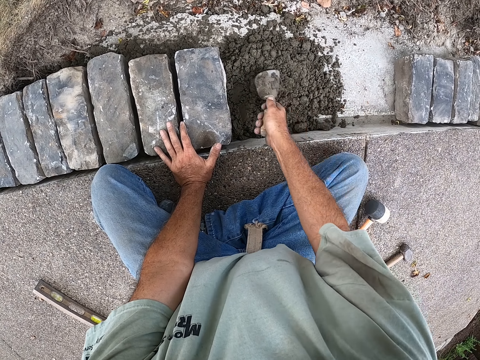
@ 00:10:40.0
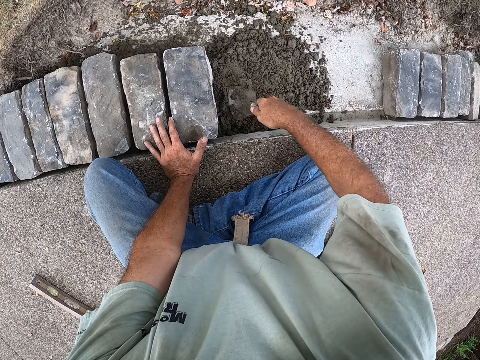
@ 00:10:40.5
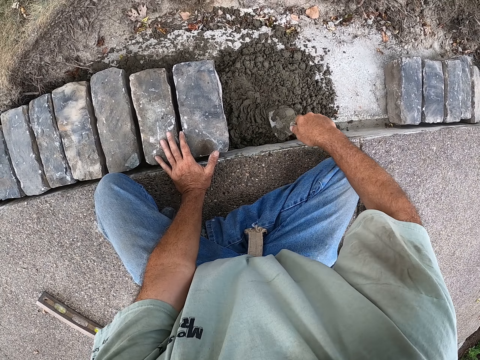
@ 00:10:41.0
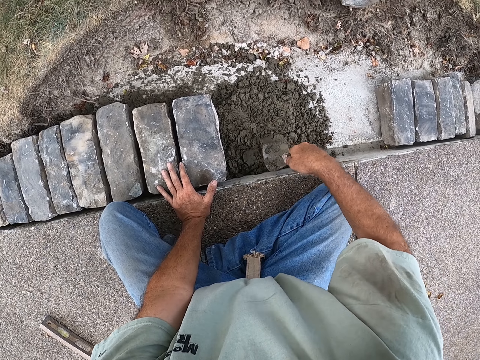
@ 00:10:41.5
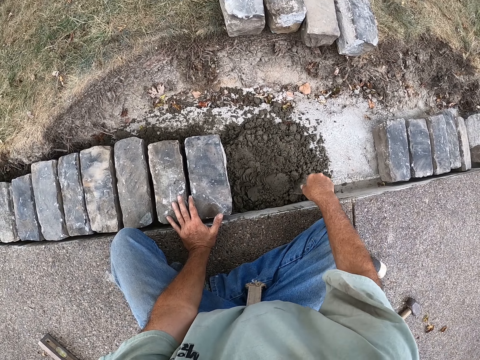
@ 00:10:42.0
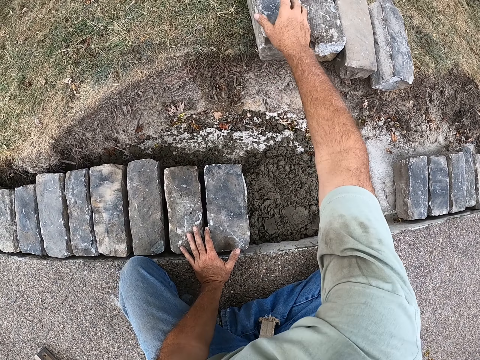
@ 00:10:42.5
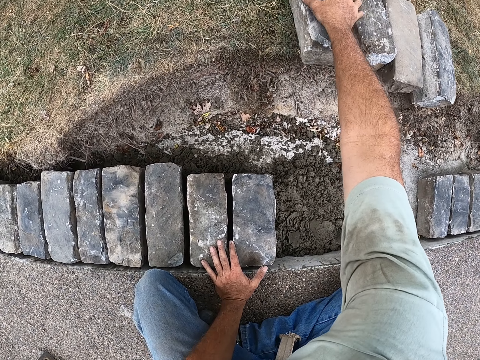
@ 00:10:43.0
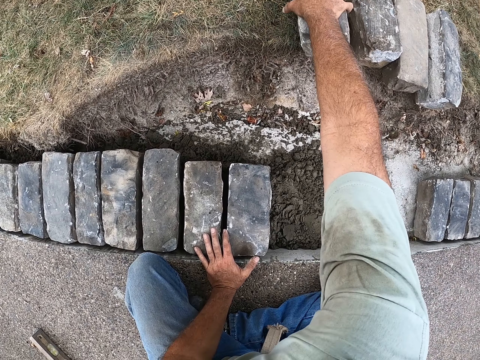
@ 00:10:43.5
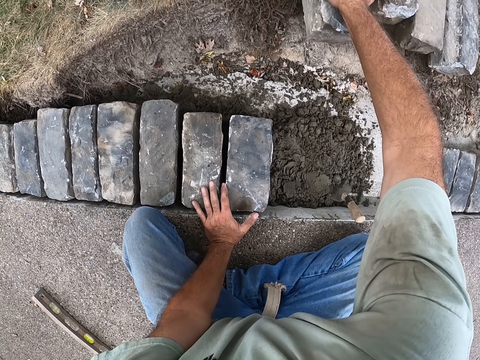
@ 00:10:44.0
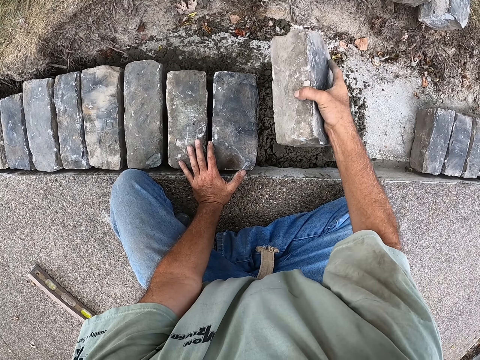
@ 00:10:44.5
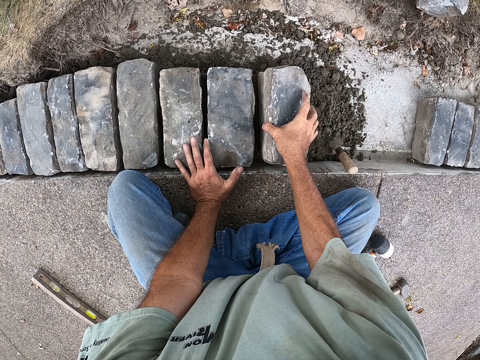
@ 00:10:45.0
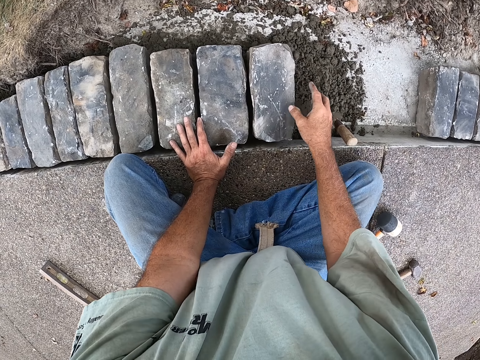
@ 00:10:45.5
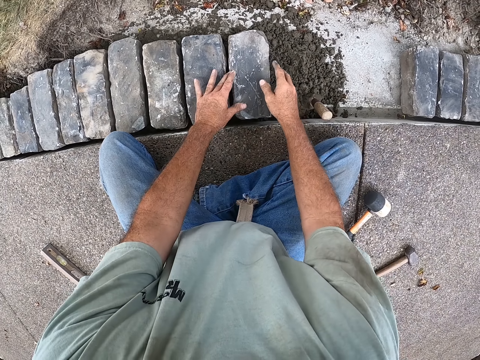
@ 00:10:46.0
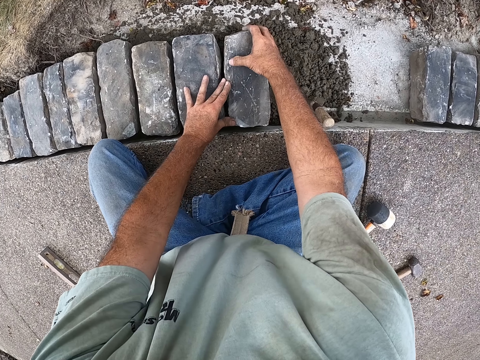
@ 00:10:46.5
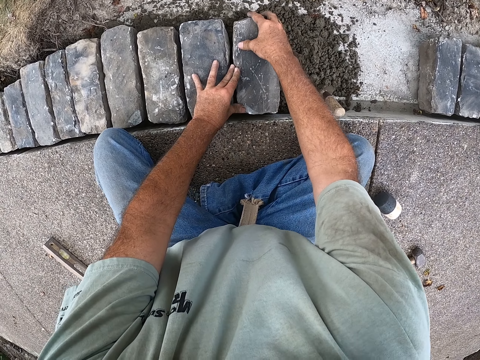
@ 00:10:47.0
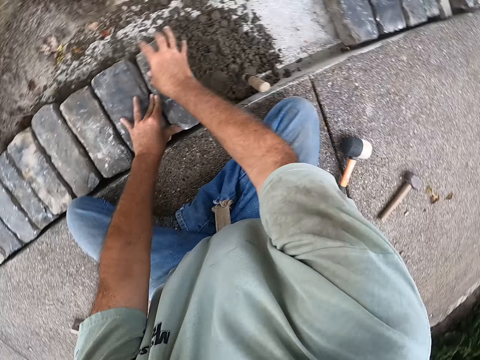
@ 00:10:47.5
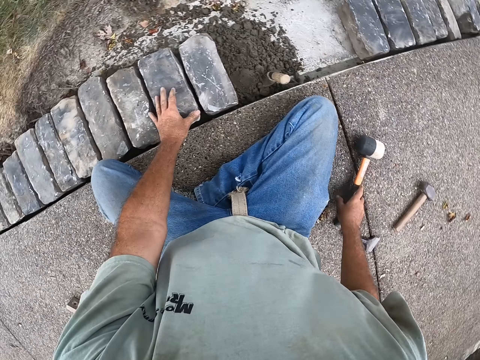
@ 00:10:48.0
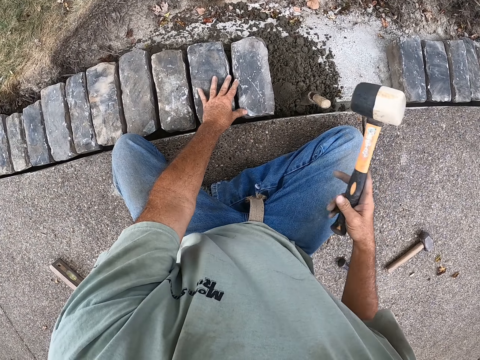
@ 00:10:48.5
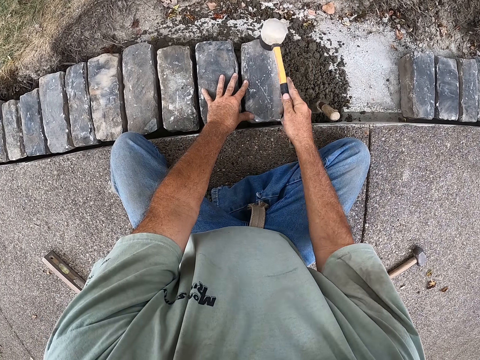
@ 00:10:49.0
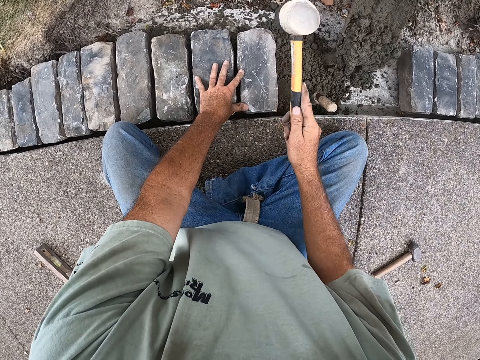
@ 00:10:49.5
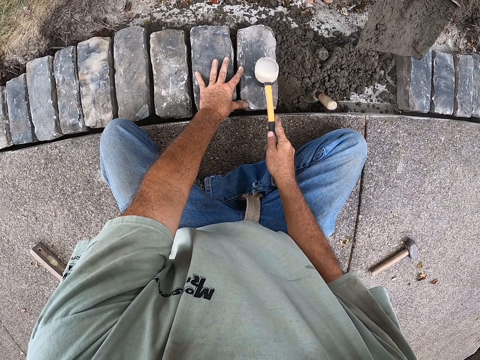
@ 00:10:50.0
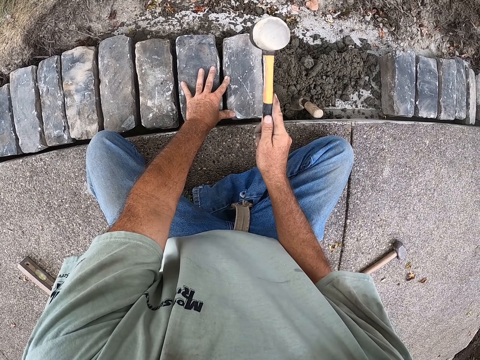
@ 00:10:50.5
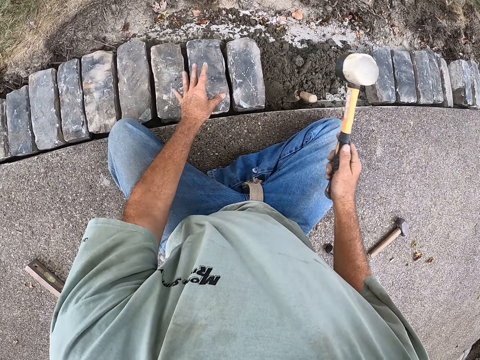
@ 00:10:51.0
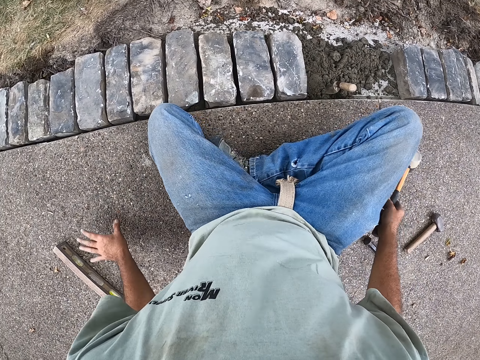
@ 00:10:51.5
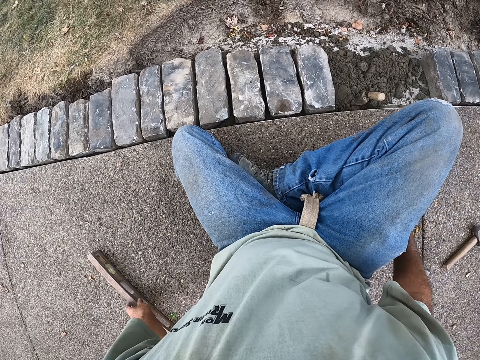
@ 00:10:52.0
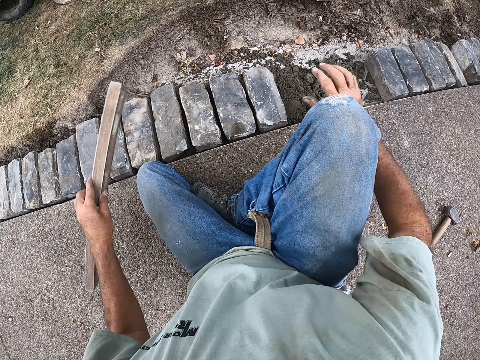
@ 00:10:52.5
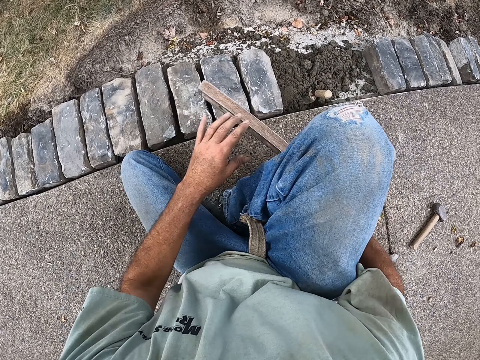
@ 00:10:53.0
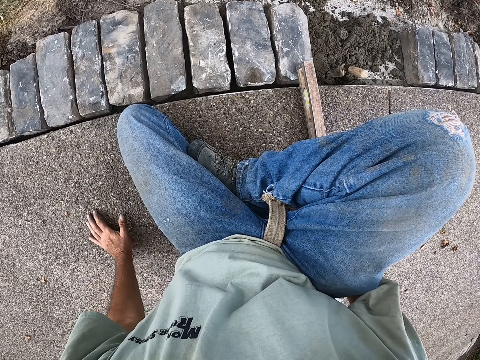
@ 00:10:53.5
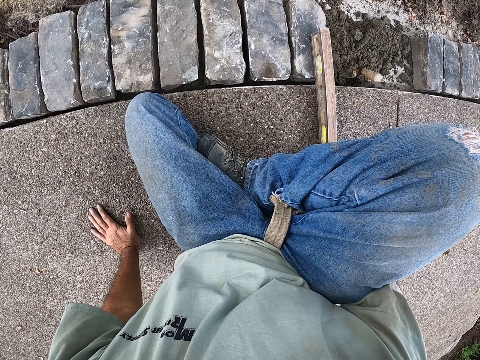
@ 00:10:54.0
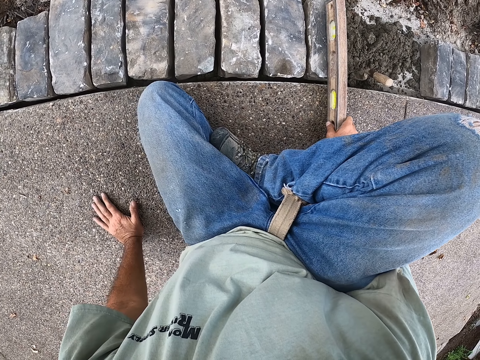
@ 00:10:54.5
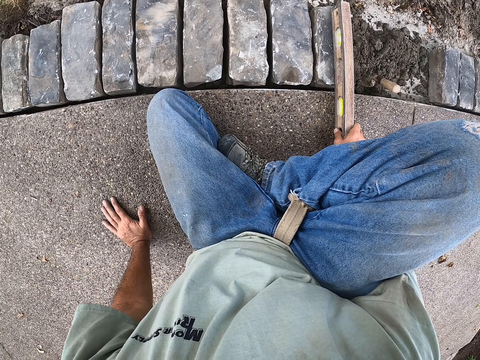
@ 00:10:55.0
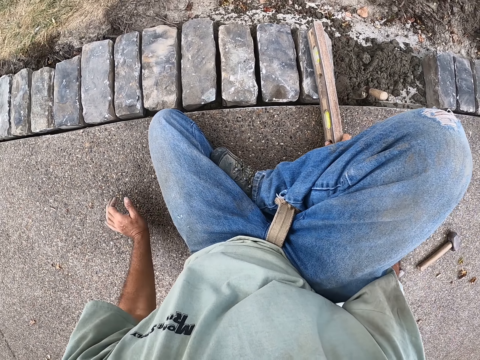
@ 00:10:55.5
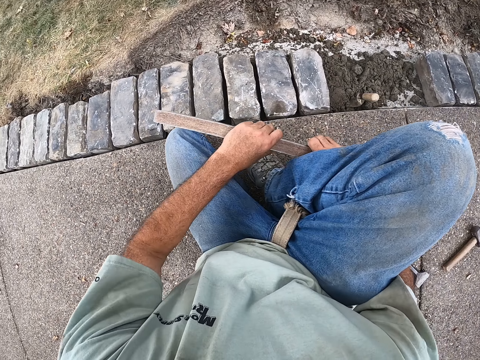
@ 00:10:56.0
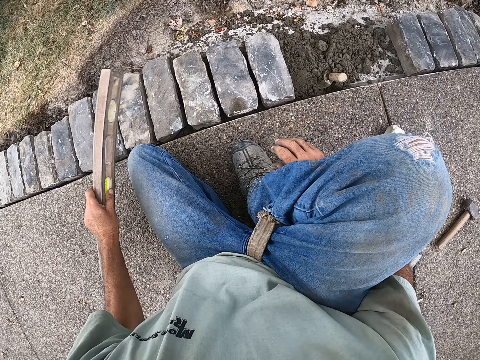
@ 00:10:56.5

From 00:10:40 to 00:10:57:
The camera wearer spreads the cement with the building trowel. They place the building trowel down. They pick up the block. They place the block down. They pick up the mallet. They hit the block. They place the block down. They pick up the spirit level. They place the spirit level down. They measure the brick with a wood.

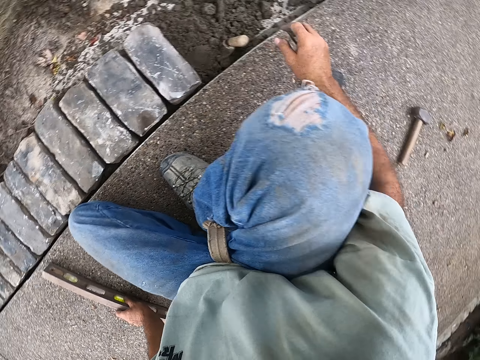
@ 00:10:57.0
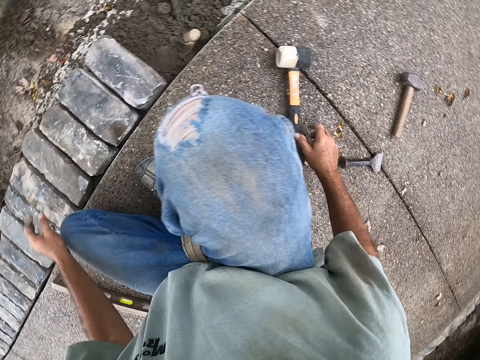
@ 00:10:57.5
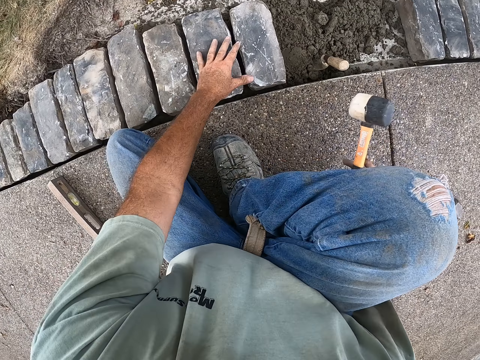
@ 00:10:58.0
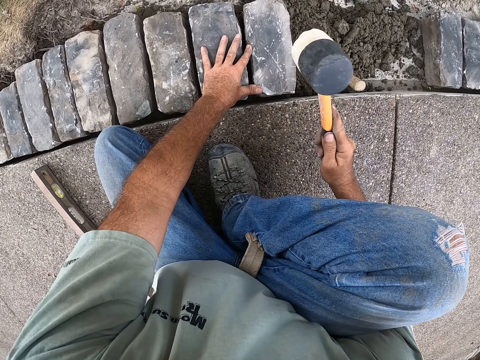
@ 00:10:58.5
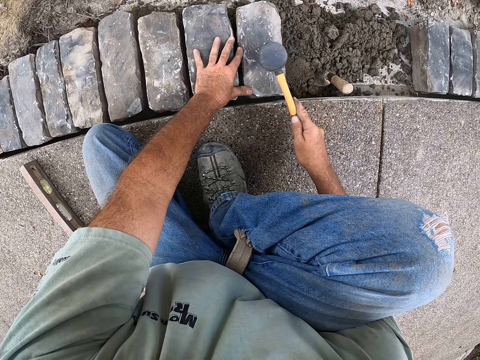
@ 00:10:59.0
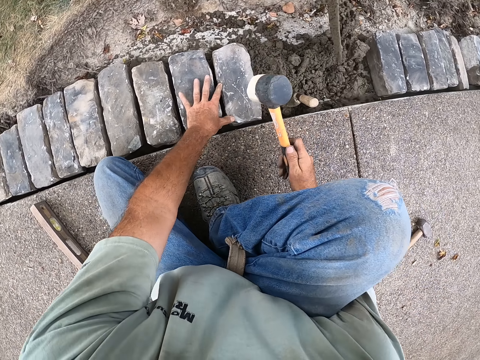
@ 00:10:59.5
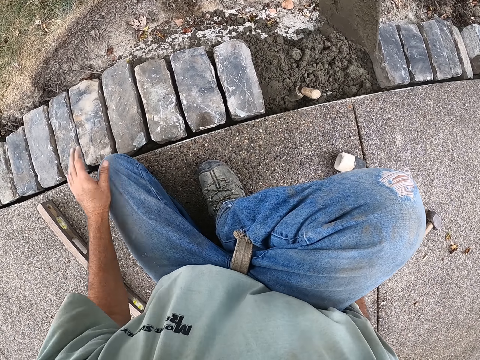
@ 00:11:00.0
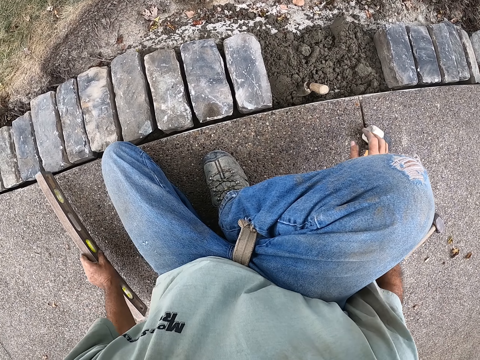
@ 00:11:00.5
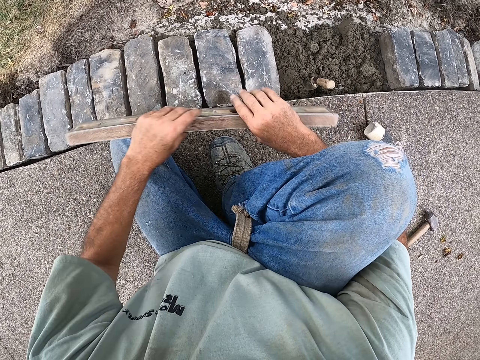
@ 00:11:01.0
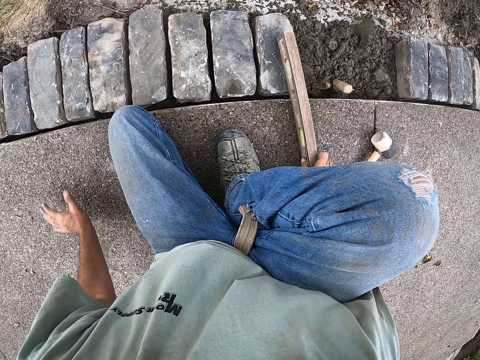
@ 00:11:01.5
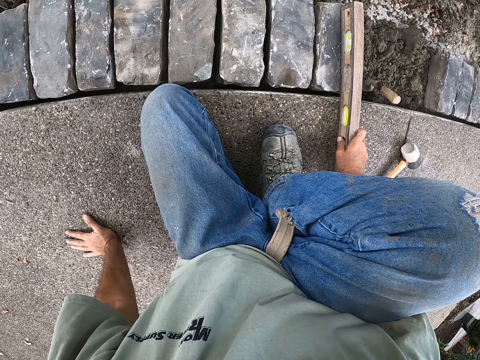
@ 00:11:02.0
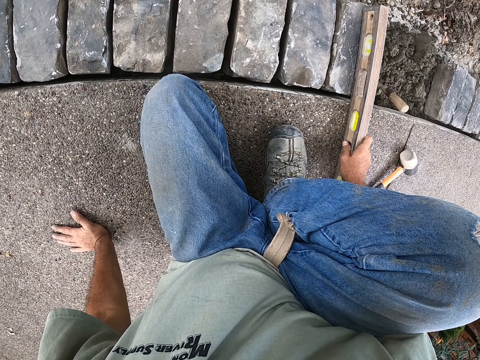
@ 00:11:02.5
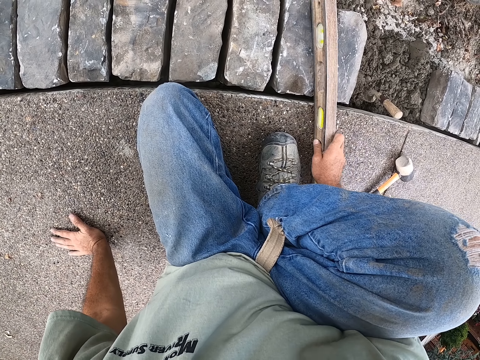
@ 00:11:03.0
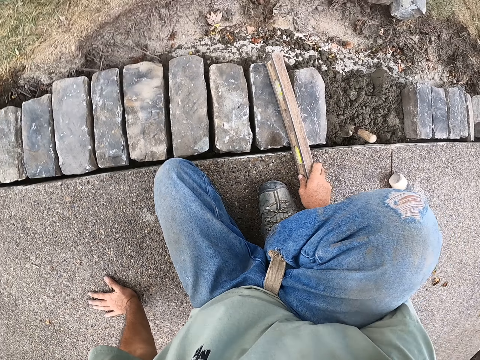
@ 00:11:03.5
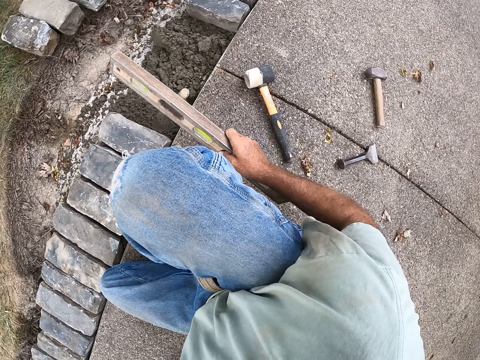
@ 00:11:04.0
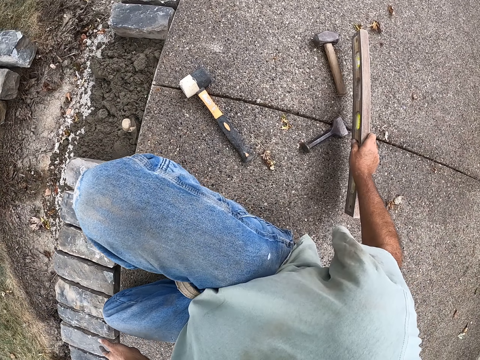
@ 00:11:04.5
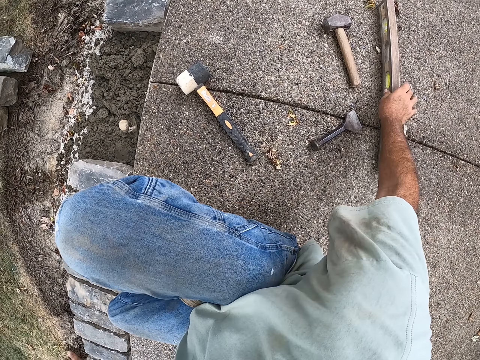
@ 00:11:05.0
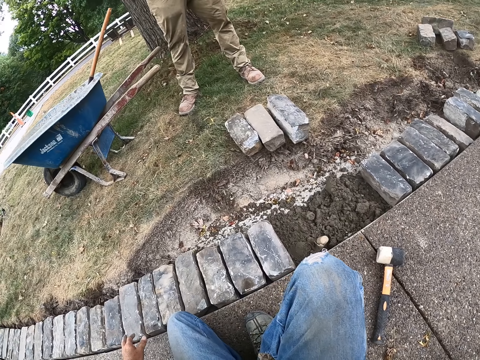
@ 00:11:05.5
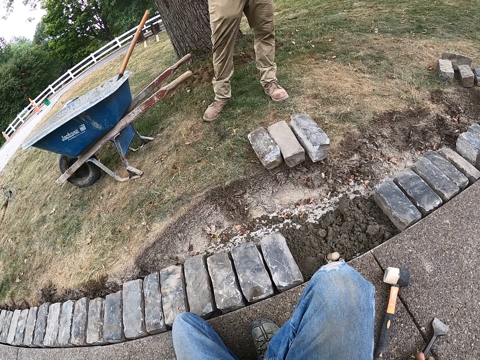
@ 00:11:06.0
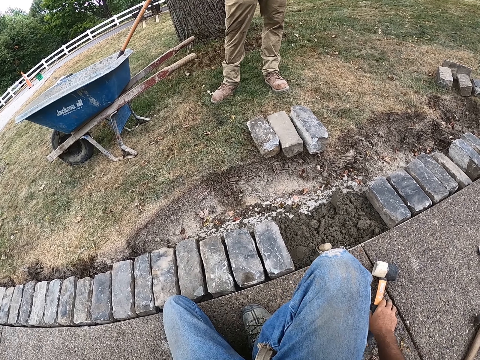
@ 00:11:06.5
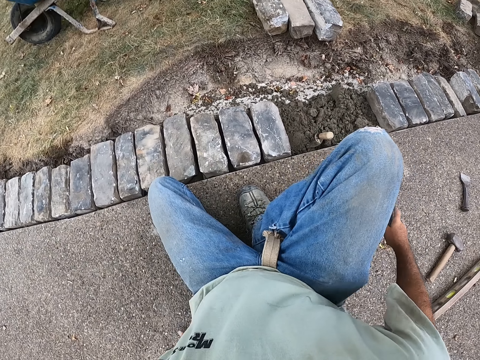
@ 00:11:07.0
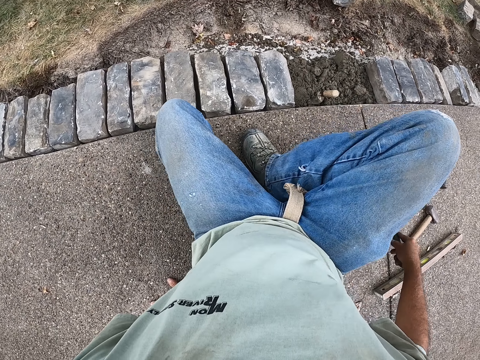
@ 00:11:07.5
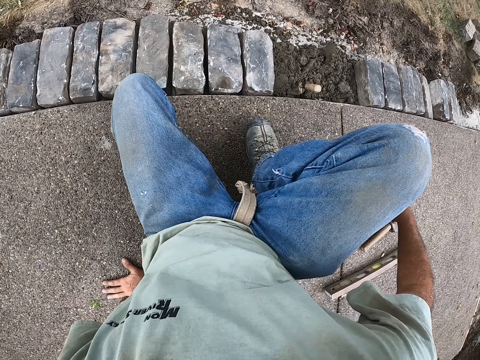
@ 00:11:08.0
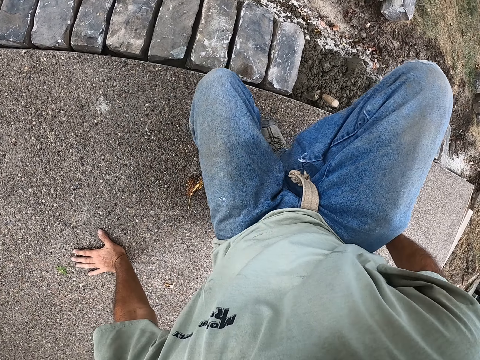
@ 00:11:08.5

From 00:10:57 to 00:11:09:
The camera wearer holds the spirit level. They pick up the mallet, hit the block with the mallet, and place the mallet down. They pick up the spirit level, hold the spirit level, and place the spirit level down. They move the brick bolster on the ground. They hold the mallet.
